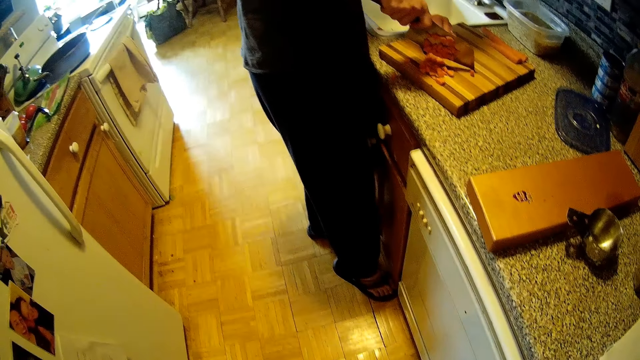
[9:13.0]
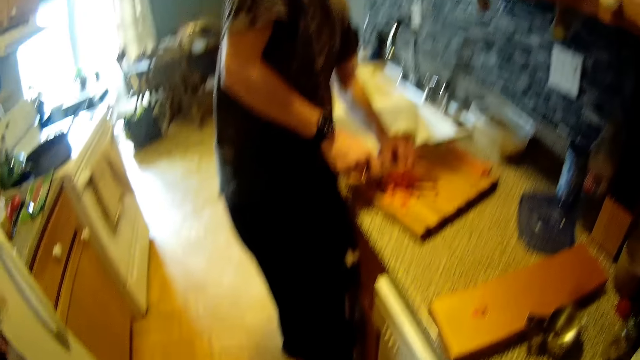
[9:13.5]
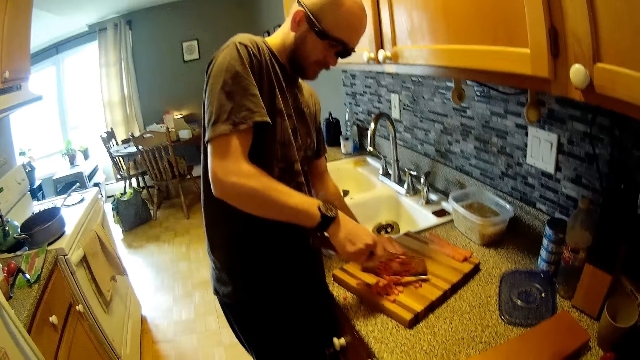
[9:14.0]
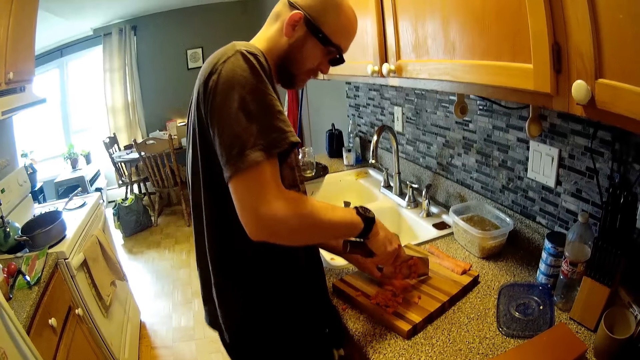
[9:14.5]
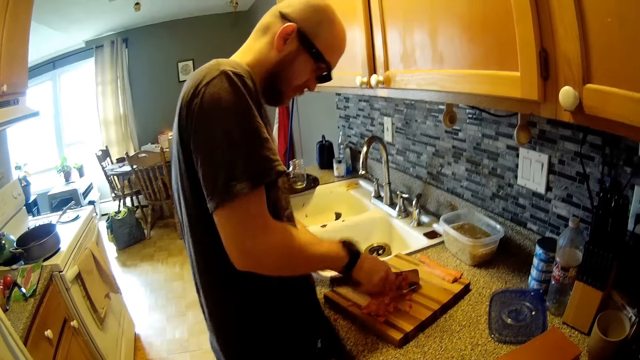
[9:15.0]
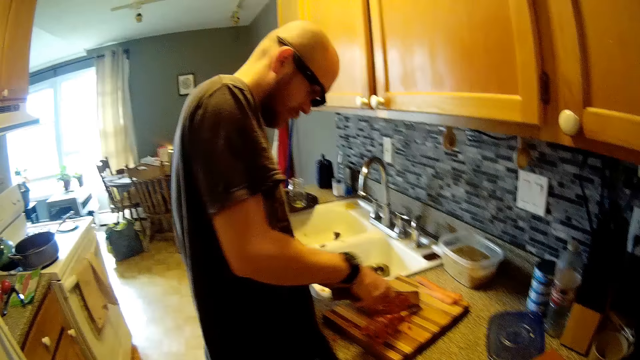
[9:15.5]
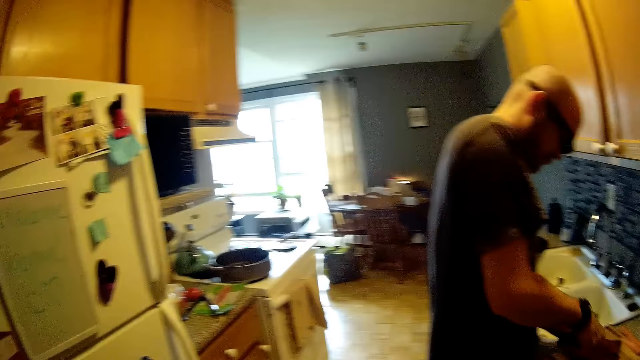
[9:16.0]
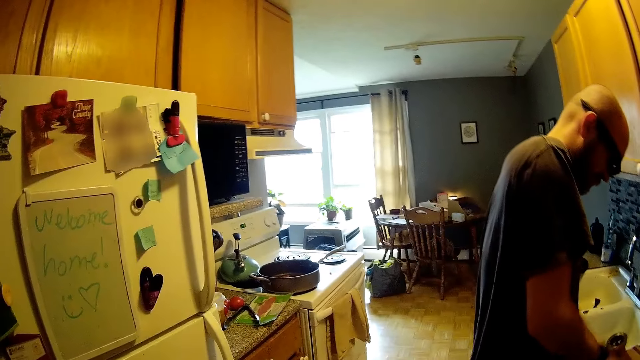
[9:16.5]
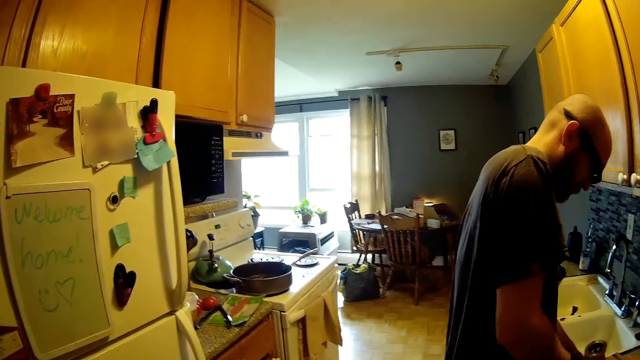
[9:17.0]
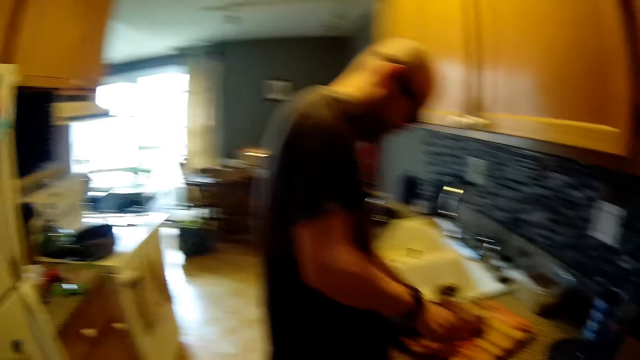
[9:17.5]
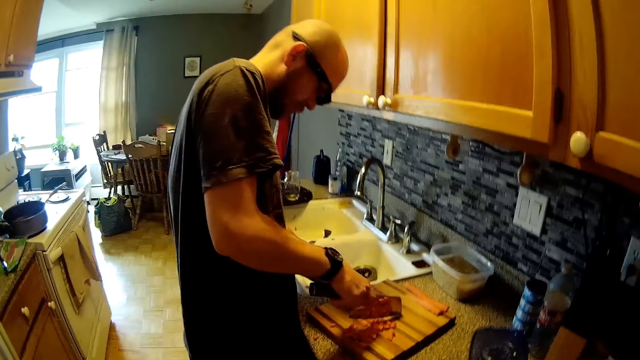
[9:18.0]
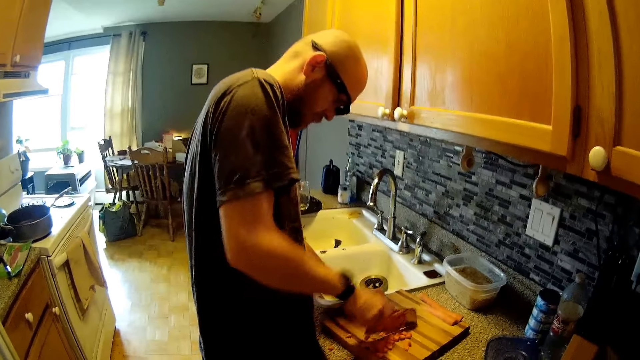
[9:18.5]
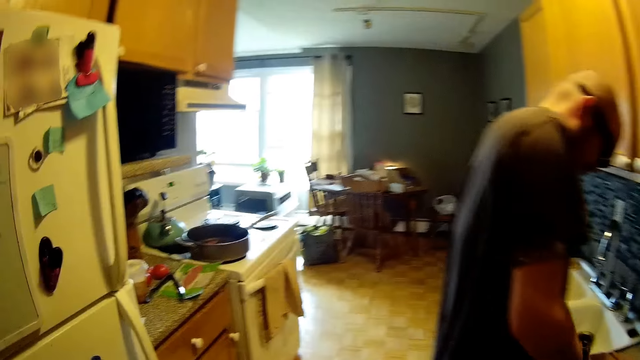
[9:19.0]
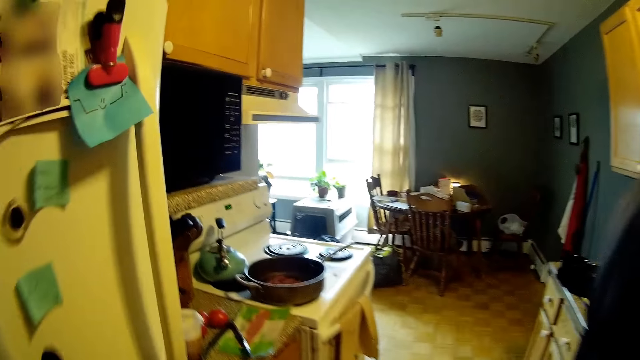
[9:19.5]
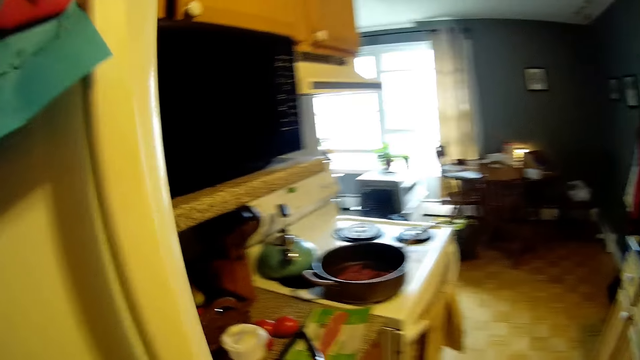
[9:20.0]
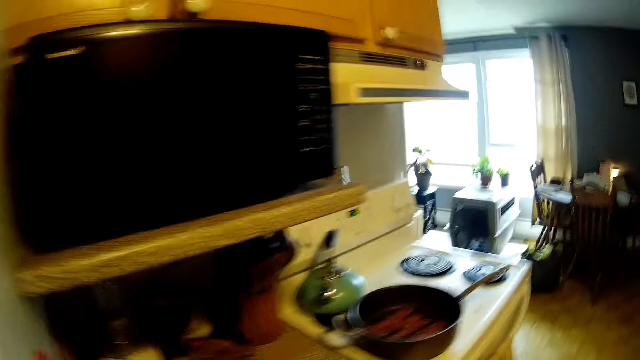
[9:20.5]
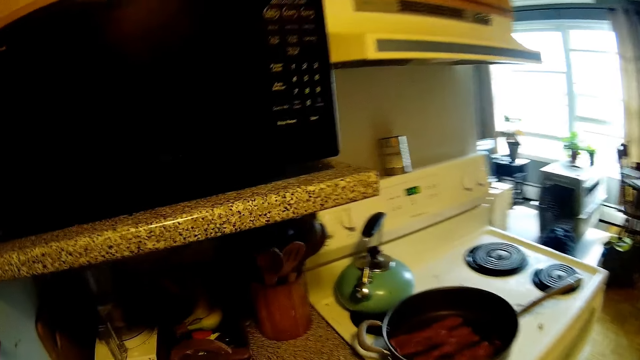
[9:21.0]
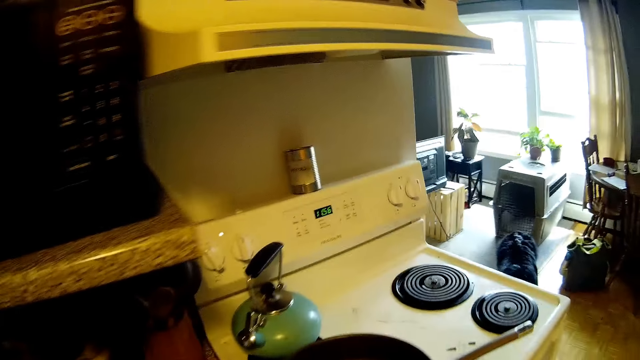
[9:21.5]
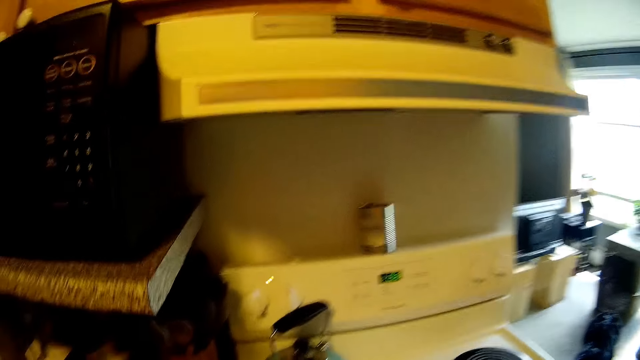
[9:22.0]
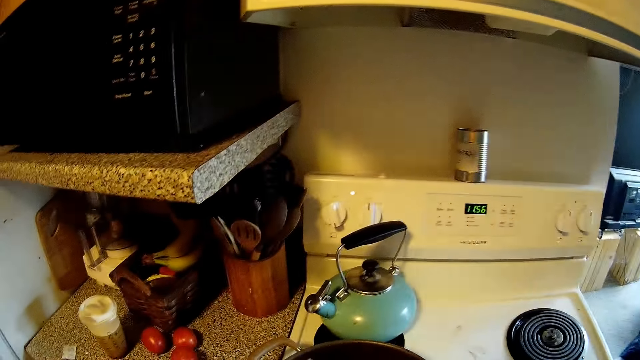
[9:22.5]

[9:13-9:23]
The camera wearer looks at a person. They look at the microwave.

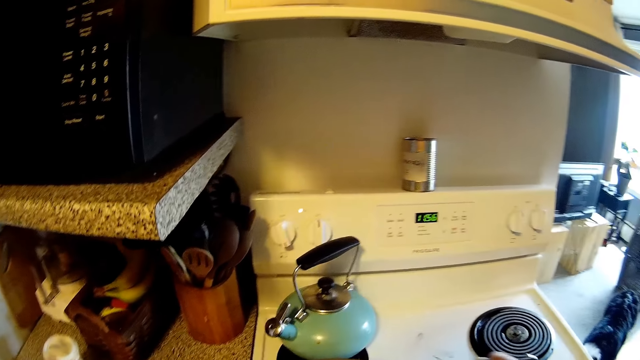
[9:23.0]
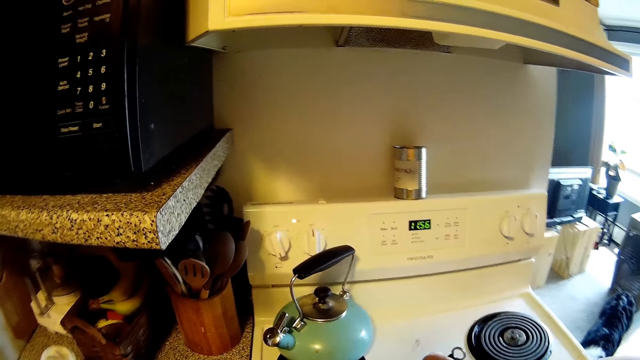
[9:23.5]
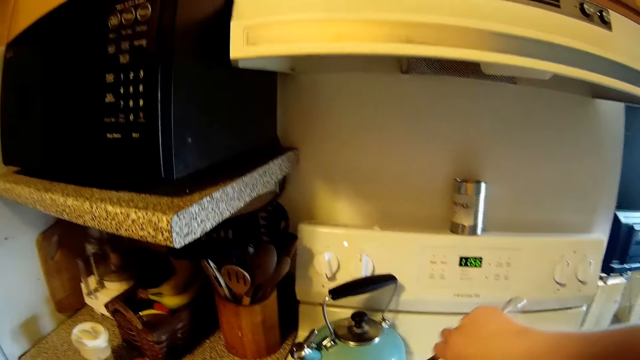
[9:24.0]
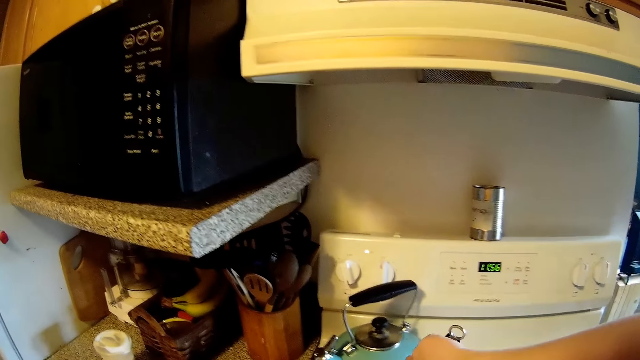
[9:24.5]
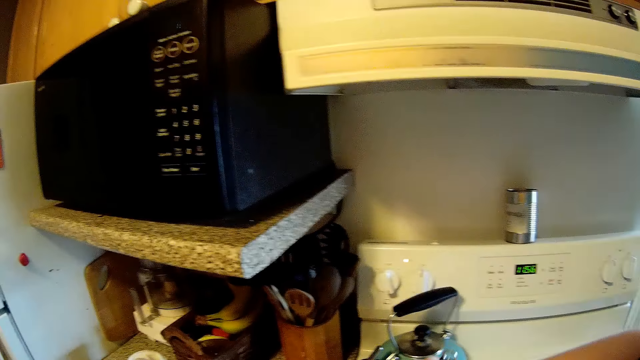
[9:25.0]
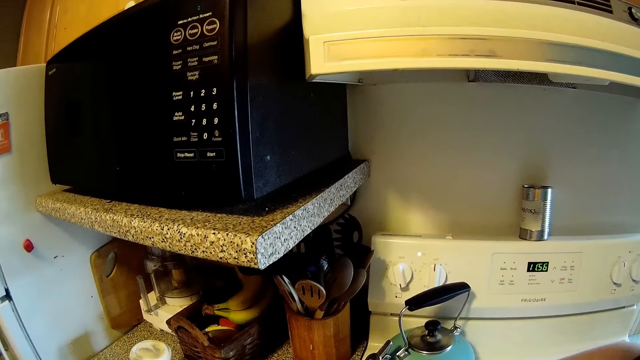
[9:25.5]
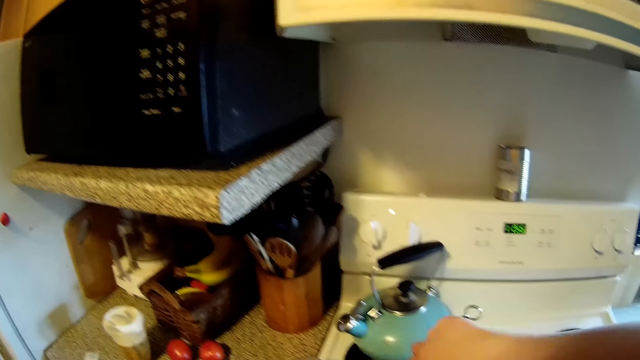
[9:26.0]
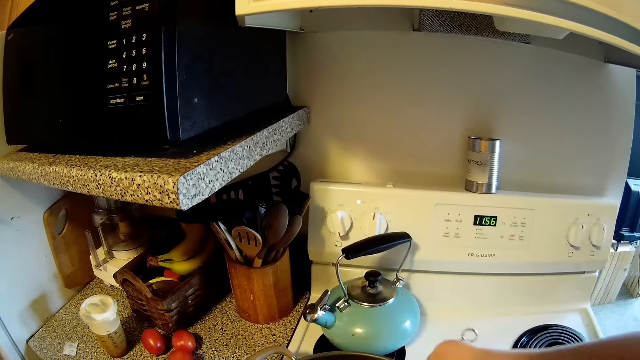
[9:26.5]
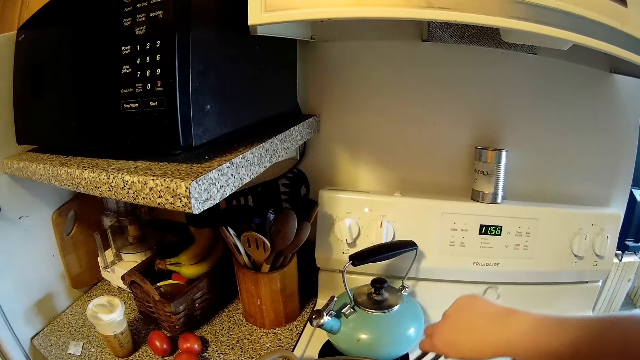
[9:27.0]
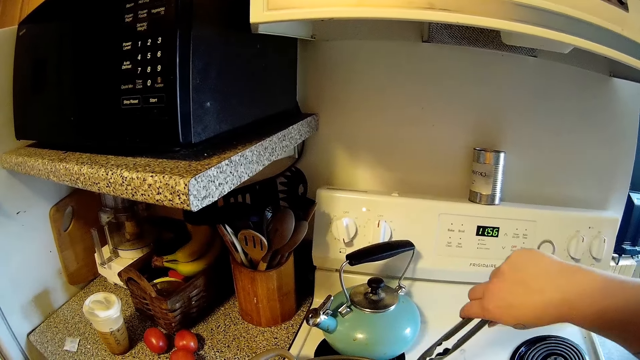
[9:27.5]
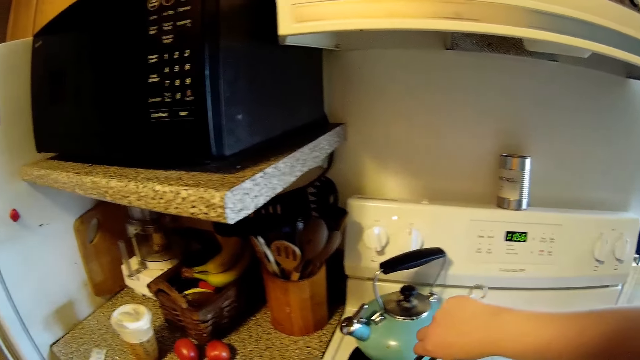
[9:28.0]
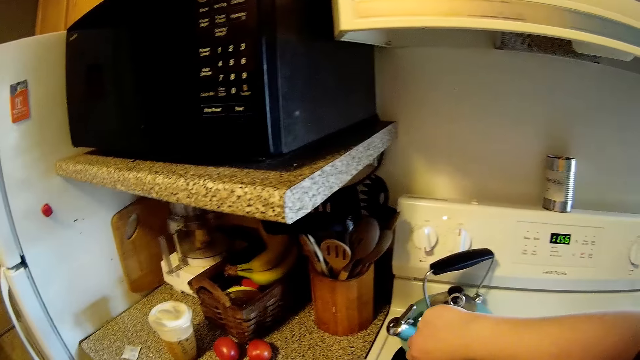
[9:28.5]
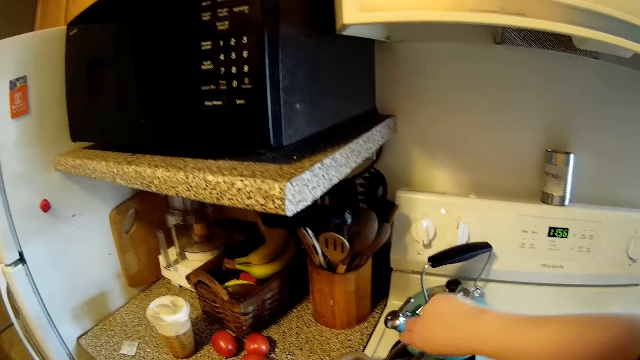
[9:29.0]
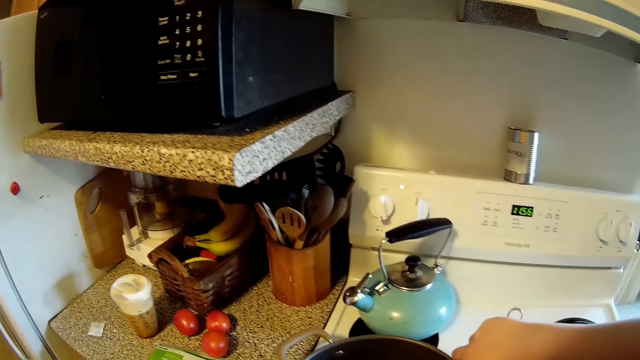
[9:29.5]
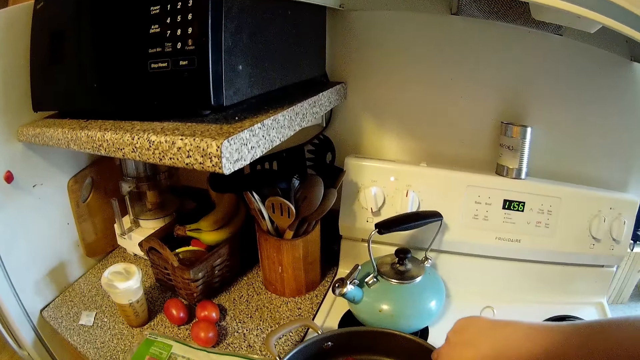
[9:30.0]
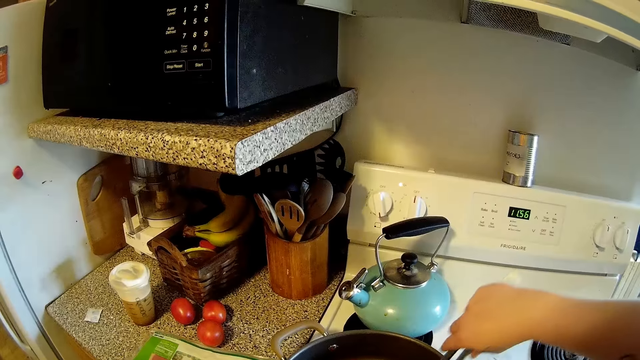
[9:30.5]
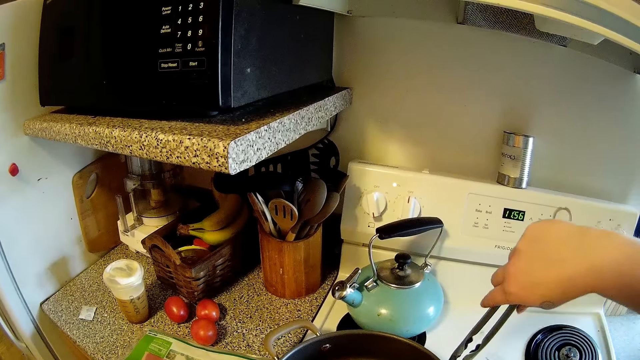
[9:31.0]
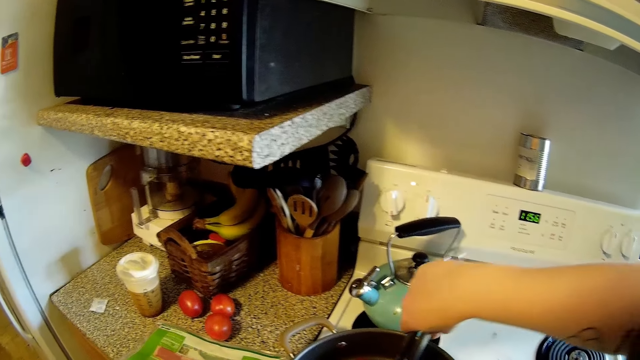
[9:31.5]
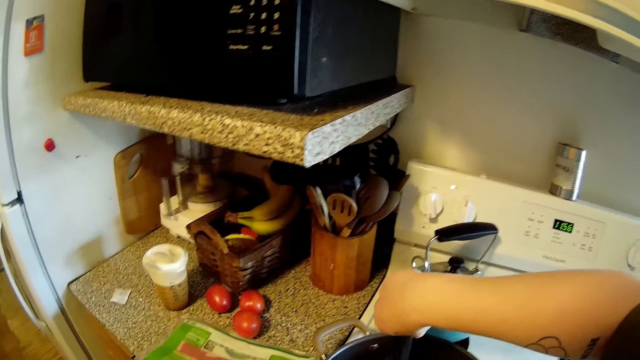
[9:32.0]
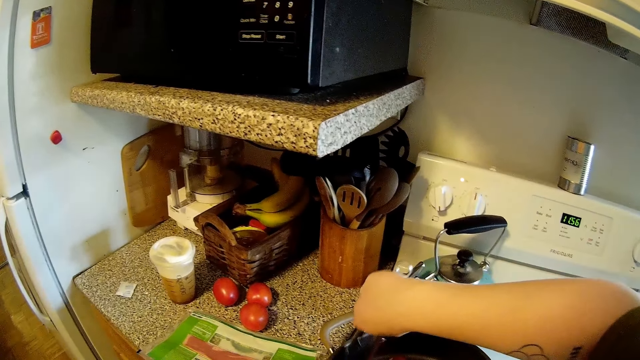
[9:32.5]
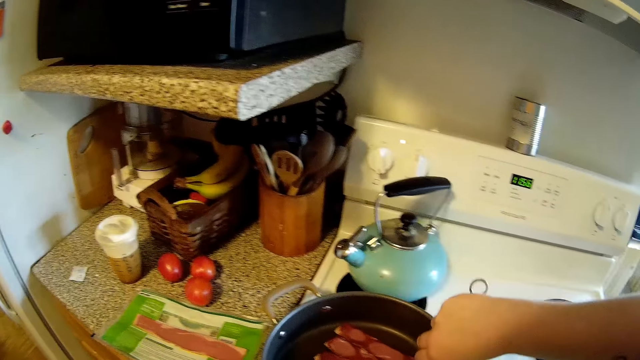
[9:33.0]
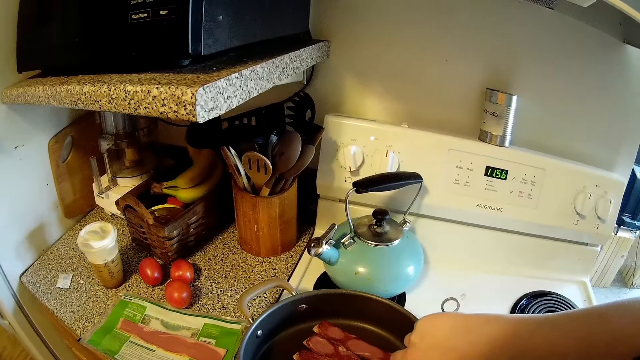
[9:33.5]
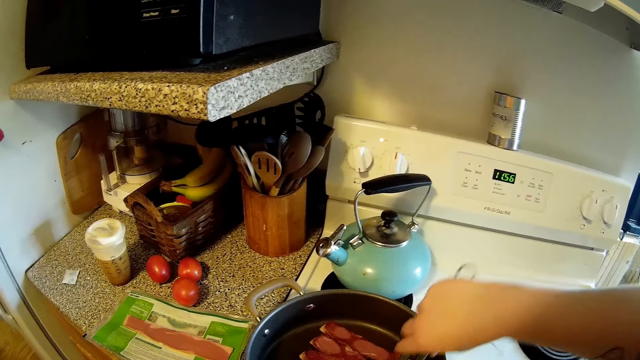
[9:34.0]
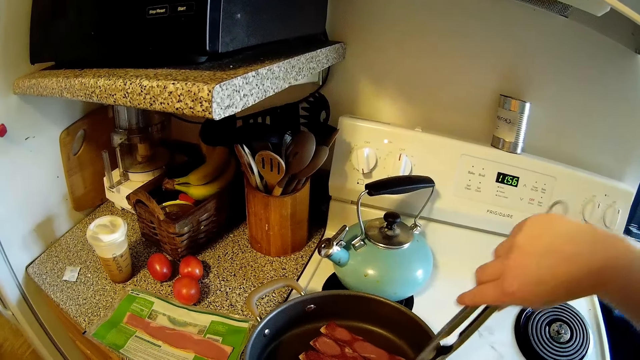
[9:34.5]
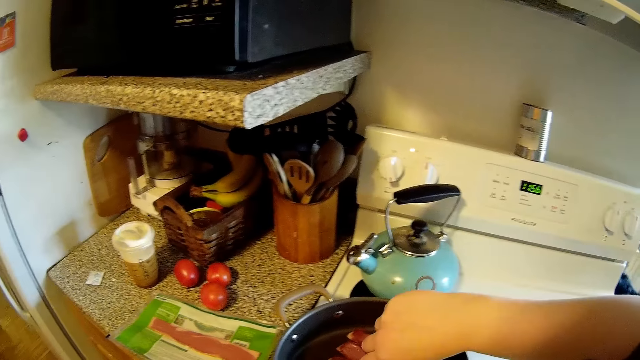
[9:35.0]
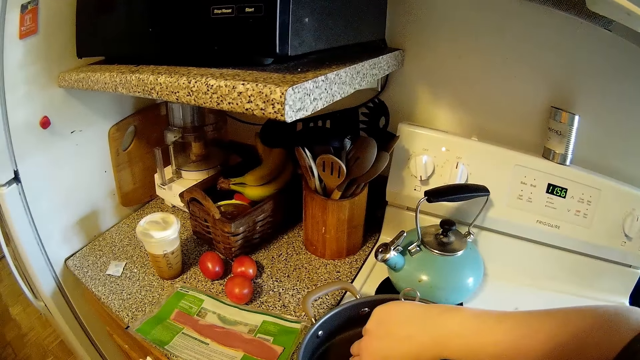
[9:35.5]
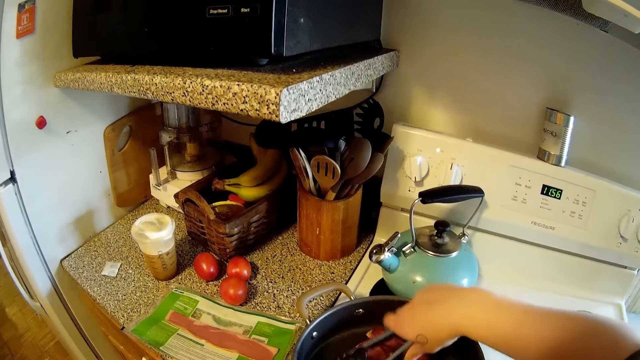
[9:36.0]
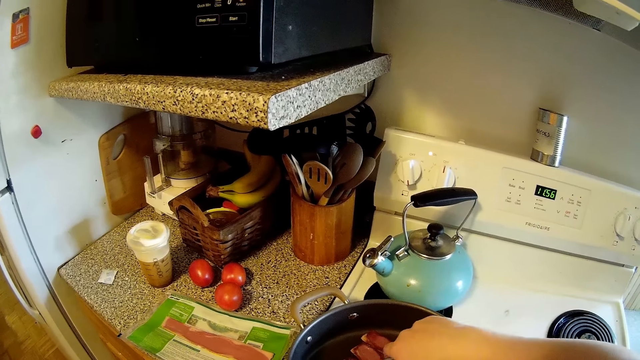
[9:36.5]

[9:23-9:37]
The camera wearer looks at the cooker. She holds a tong in her right hand and waves the hand. She fries bacon on a frying pan with the tong in her right hand. She stirs the meat in the pan.
